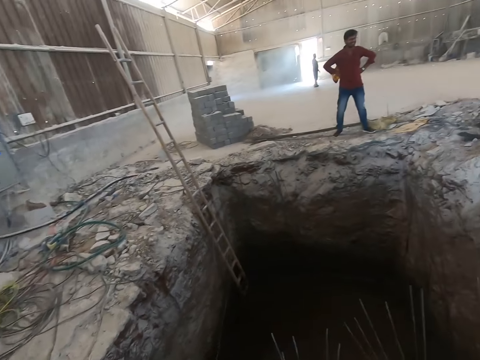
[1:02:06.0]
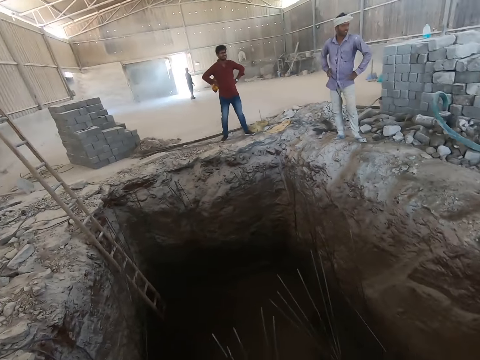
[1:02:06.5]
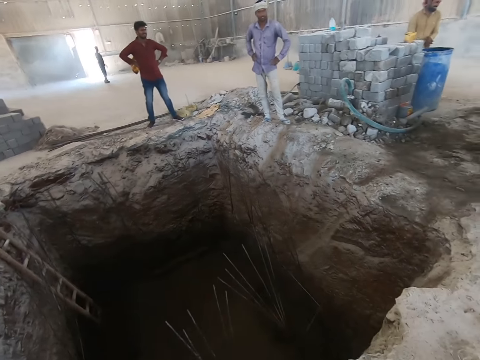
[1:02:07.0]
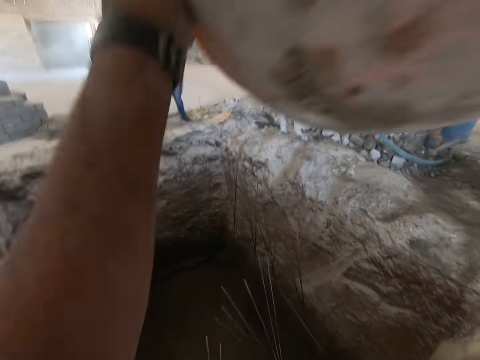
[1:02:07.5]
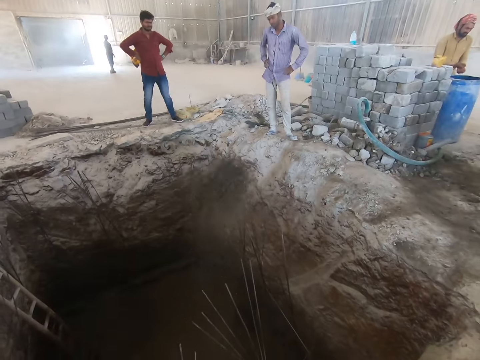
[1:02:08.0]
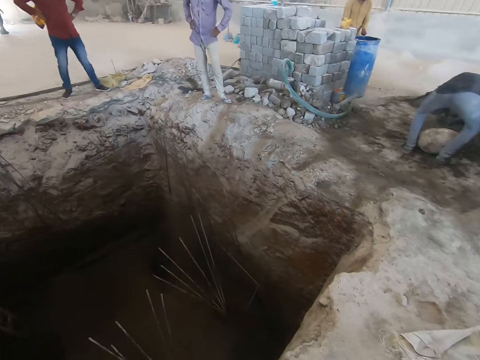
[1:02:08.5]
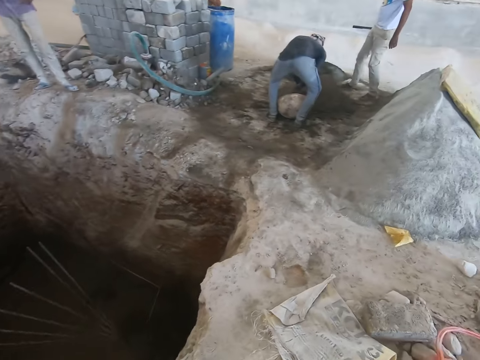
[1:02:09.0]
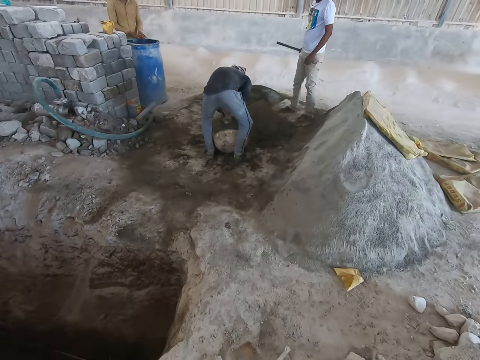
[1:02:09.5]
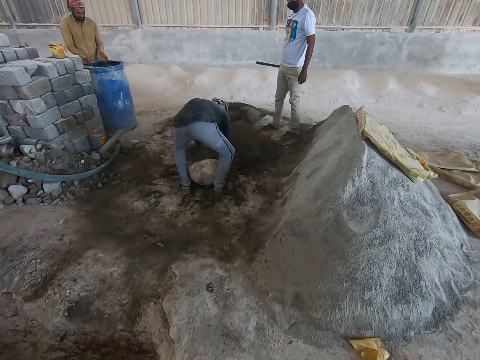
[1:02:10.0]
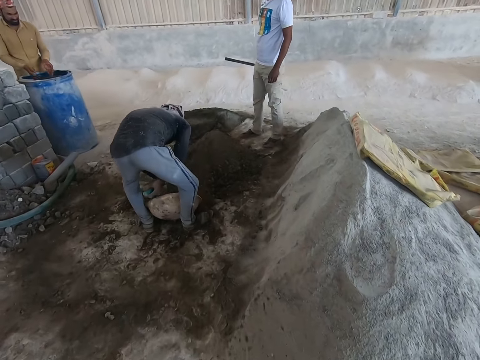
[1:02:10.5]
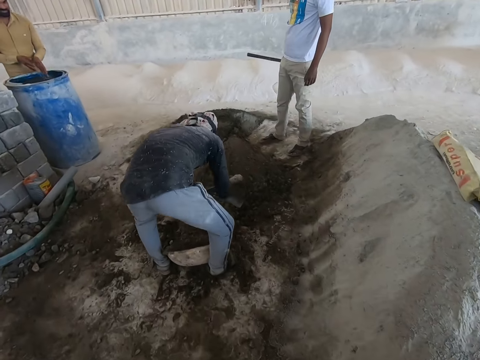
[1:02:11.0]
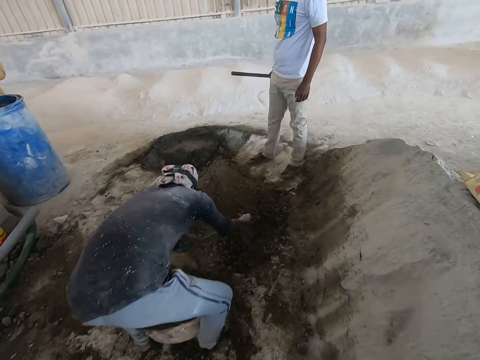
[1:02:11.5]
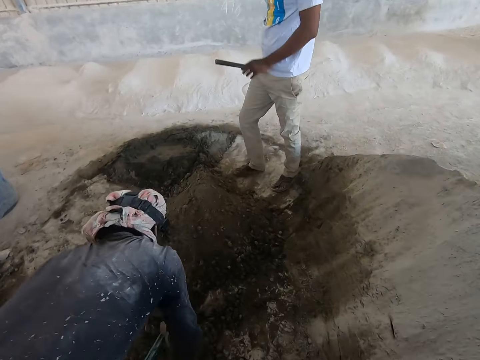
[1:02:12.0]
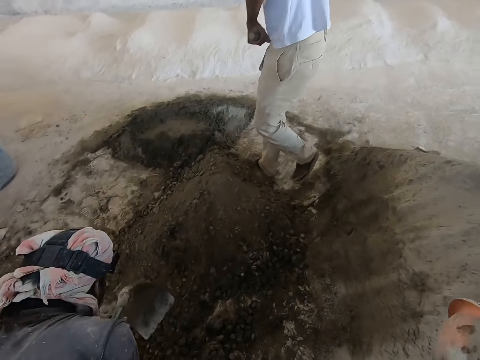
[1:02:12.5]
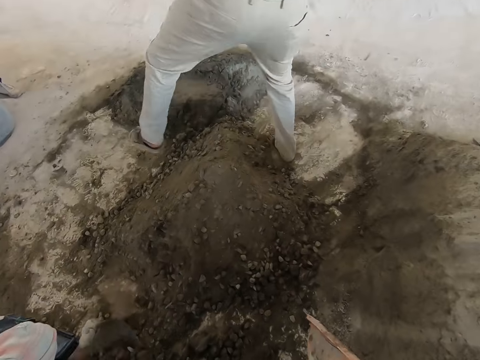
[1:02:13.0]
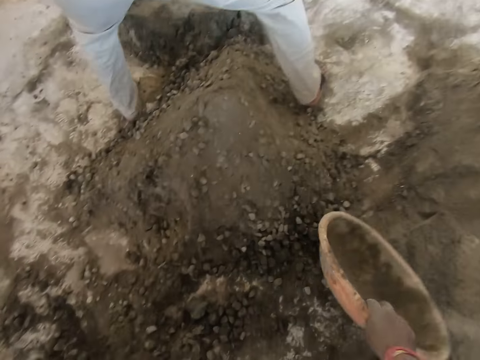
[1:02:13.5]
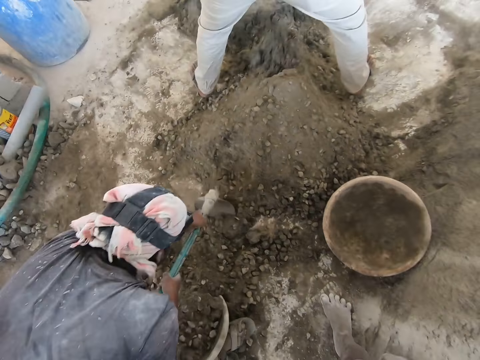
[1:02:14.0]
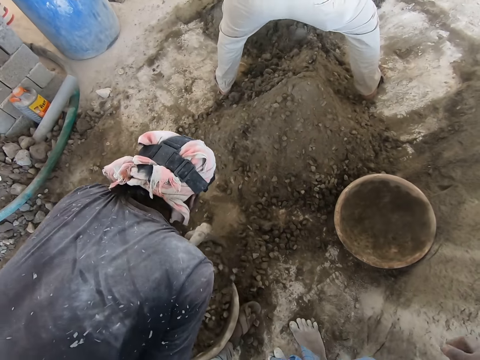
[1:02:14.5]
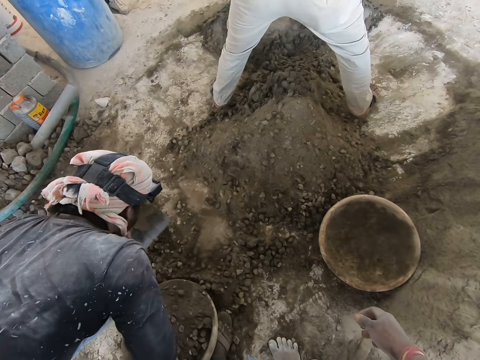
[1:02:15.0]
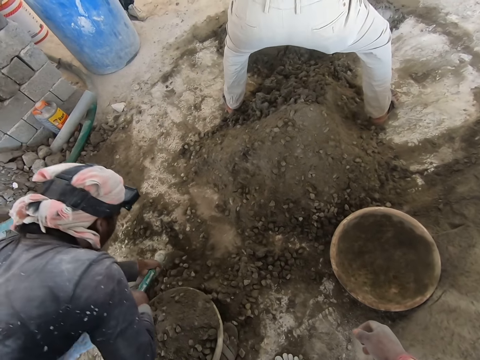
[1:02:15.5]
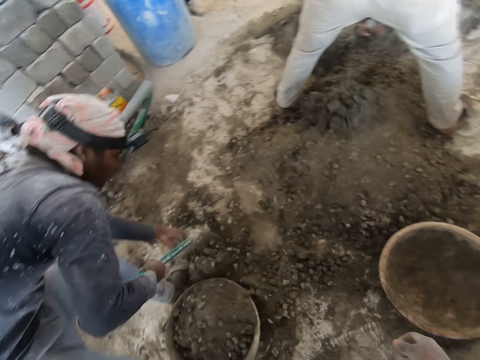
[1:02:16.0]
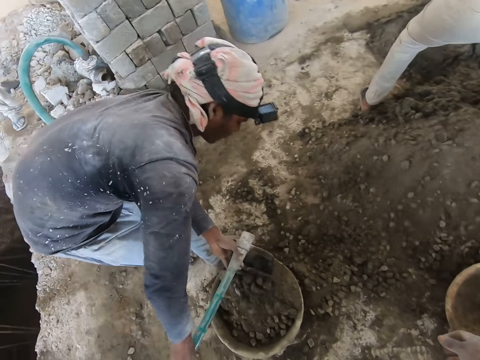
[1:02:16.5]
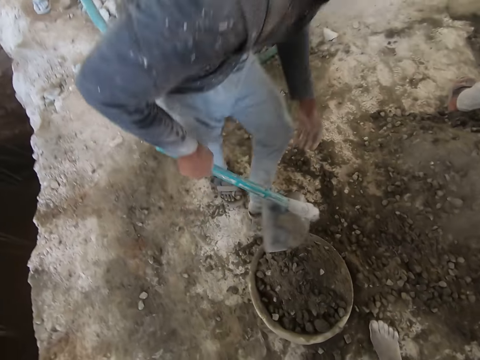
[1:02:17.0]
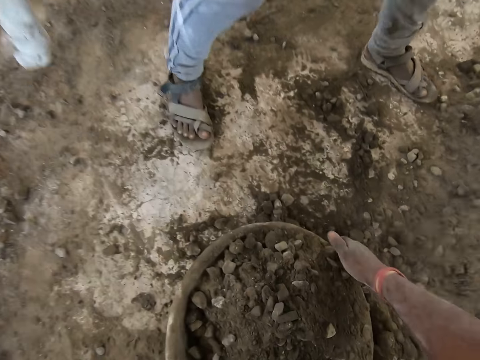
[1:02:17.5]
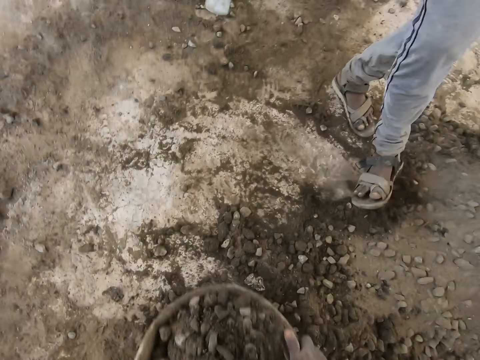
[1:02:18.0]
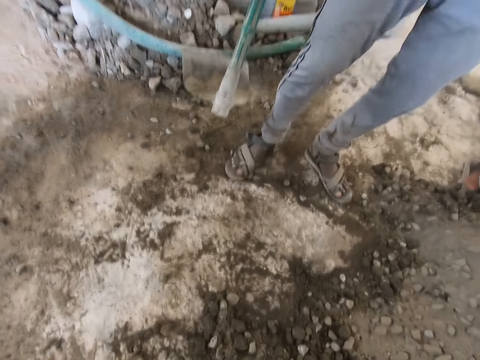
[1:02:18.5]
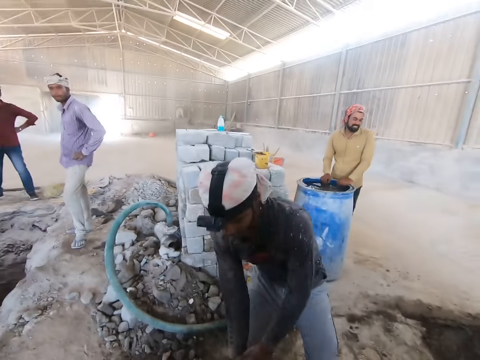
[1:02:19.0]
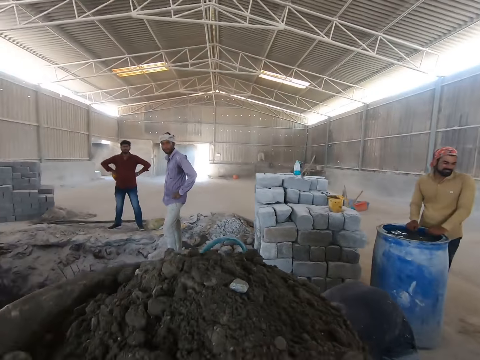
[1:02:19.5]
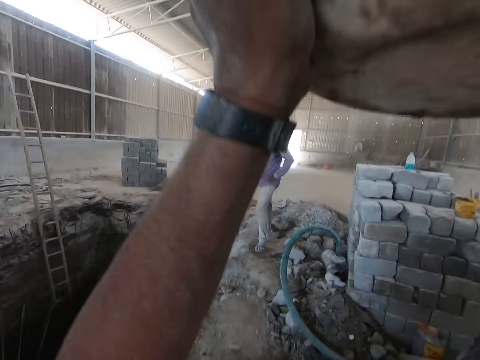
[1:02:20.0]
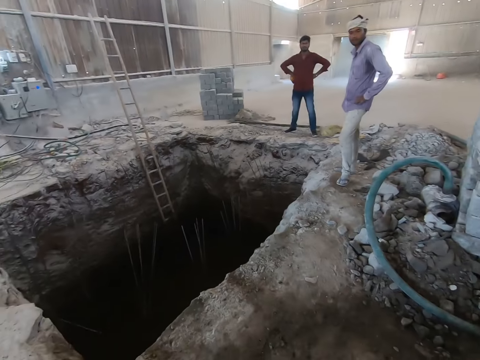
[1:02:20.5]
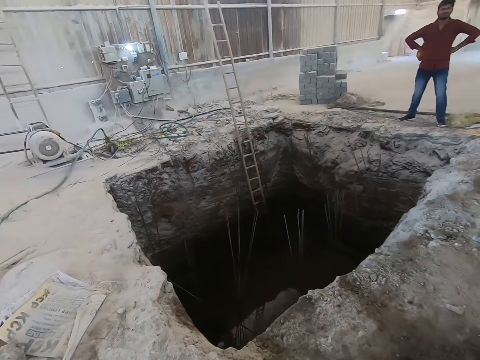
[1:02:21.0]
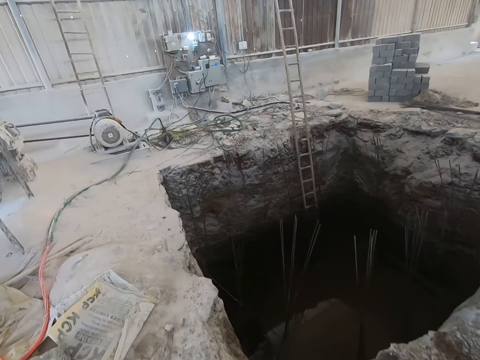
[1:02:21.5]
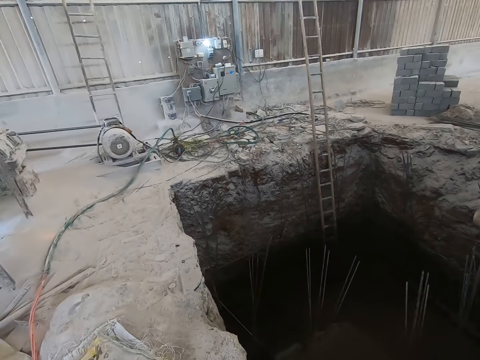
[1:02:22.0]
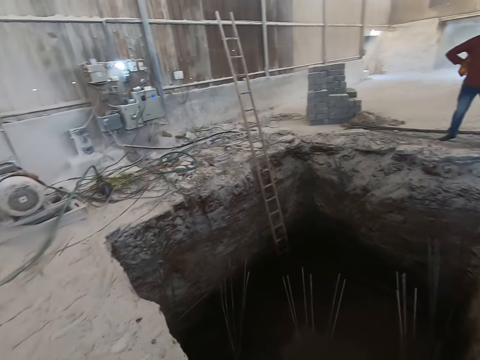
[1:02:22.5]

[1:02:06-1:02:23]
The camera wearer pours the mortar in the head pan into the trench with both hands. A man packs the mortar into the head pan on the floor with the hoe in both hands. The camera wearer drops the head pan on the floor with his right hand. Another man mixes the mortar with the hoe in both hands. The camera wearer interacts with the first man. He carries the head pan from the floor with both hands. He raises the head pan over his head with both hands.

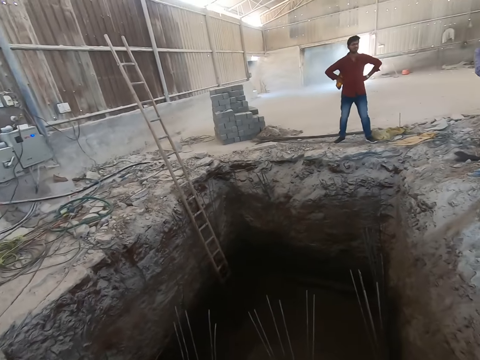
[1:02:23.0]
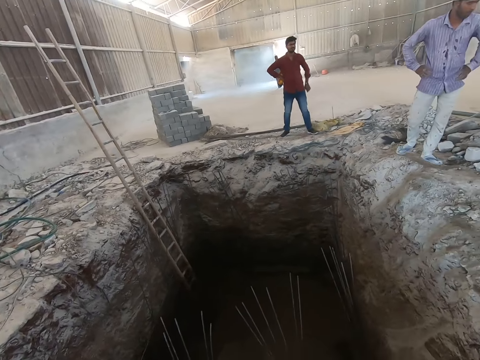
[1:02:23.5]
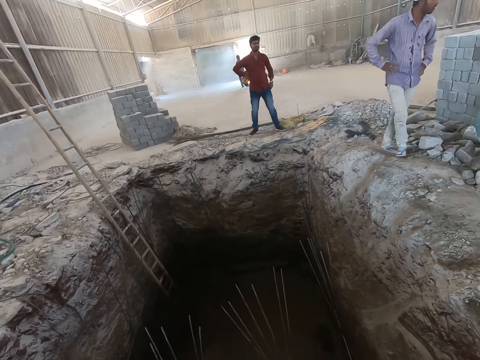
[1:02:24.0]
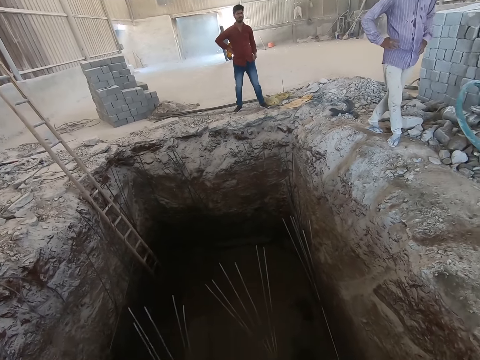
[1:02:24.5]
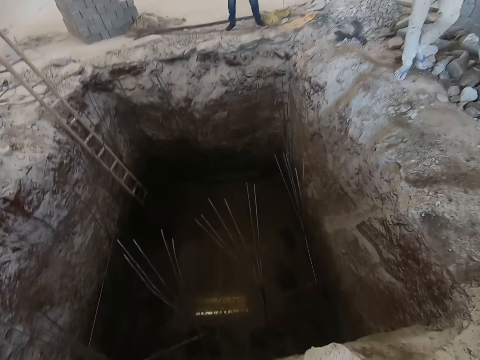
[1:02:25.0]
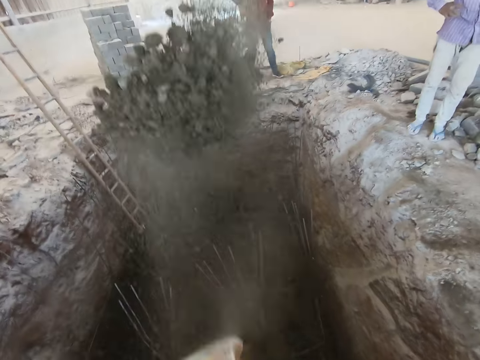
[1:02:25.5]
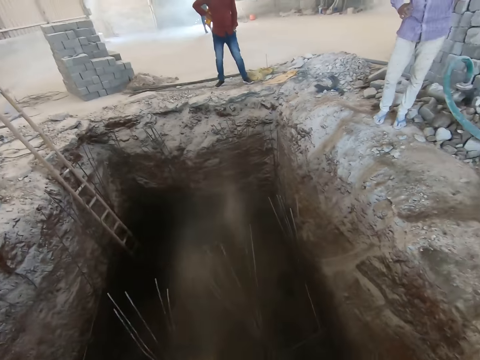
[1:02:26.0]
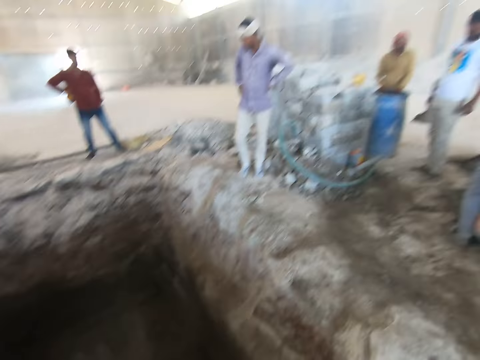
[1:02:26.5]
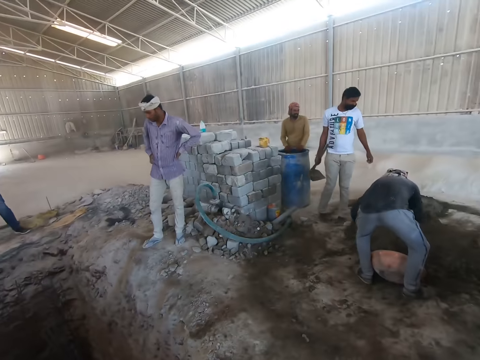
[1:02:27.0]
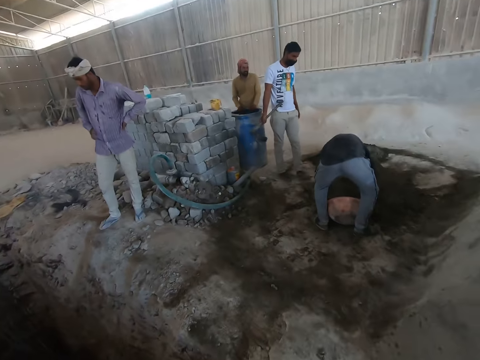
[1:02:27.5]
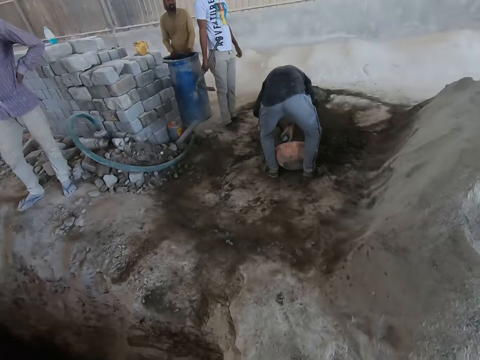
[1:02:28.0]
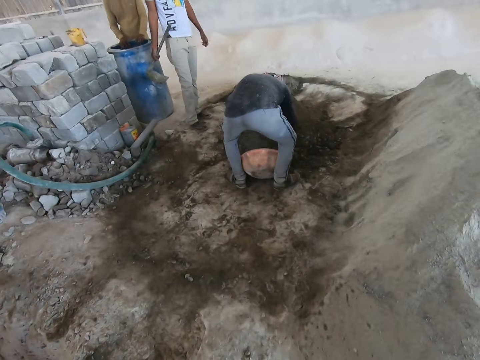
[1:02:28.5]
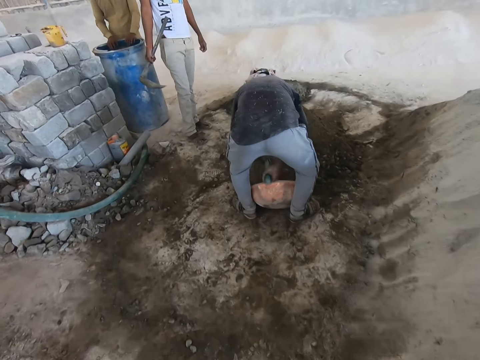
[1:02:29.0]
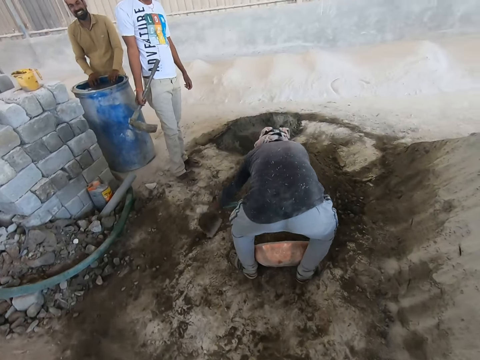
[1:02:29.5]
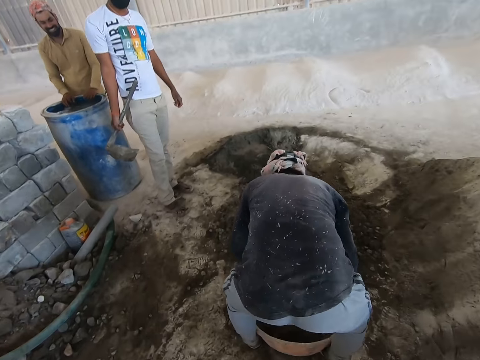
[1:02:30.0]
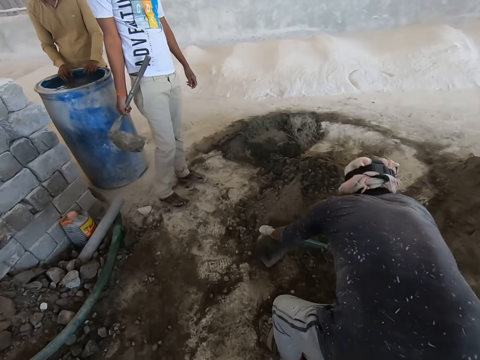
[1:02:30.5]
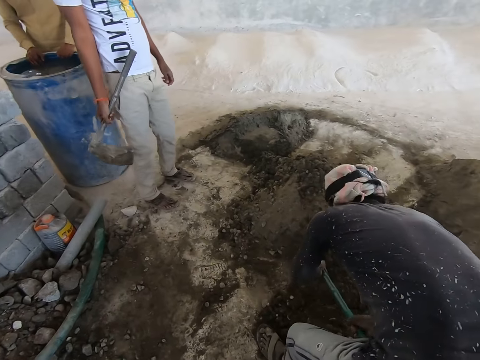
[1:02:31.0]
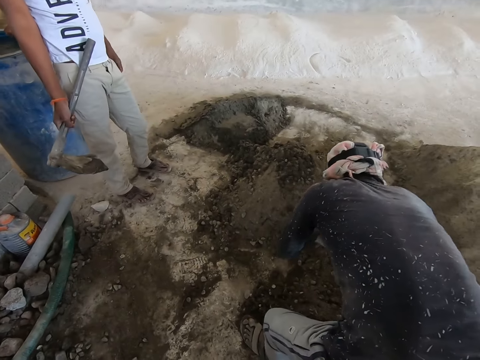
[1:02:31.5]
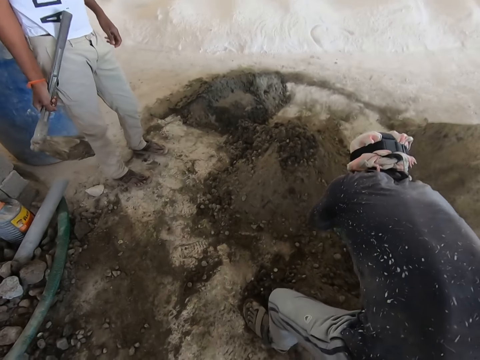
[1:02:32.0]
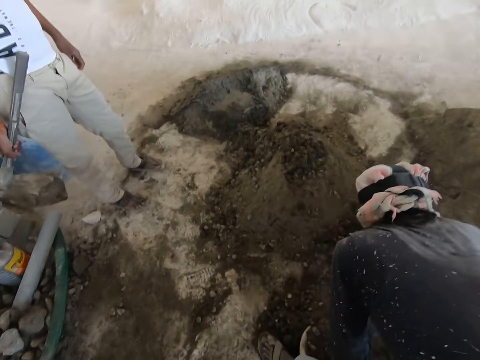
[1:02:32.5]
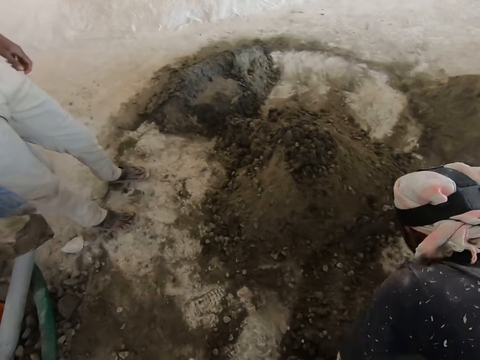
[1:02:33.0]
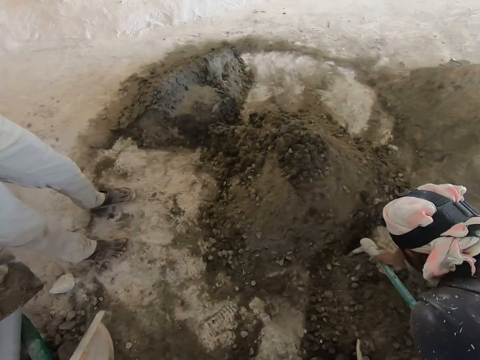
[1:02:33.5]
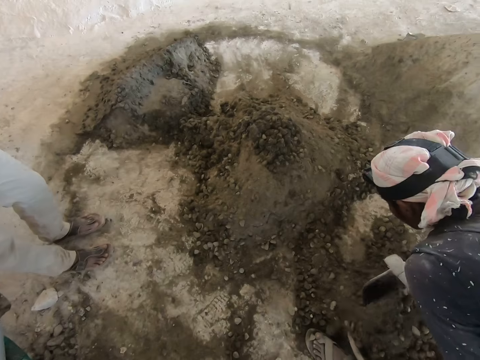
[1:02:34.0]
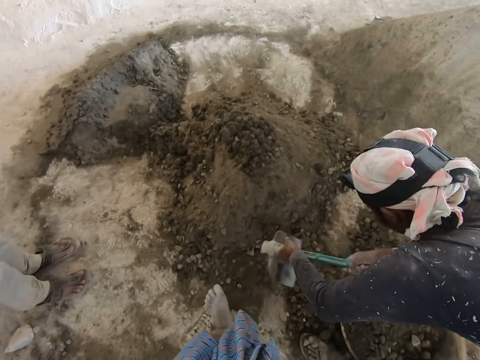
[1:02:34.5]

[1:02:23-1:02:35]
The camera wearer pours the mortar in the head pan into the trench with both hands. A man packs the mortar into the head pan on the floor with the hoe in both hands. The camera wearer interacts with another man.
